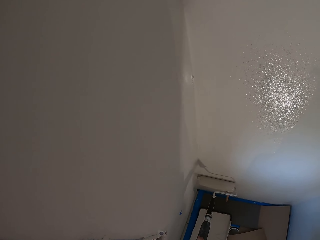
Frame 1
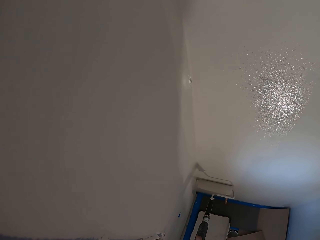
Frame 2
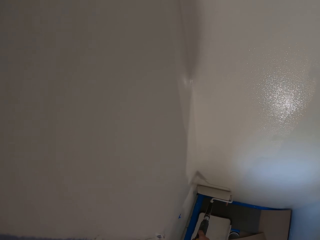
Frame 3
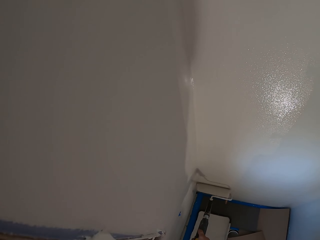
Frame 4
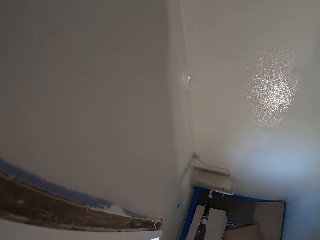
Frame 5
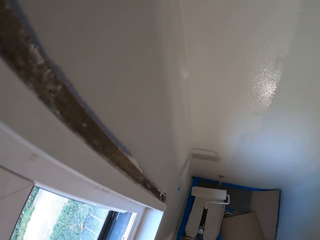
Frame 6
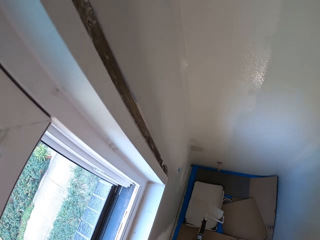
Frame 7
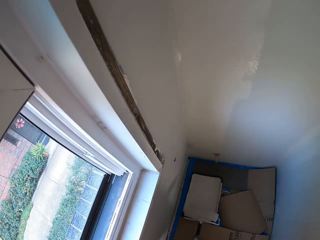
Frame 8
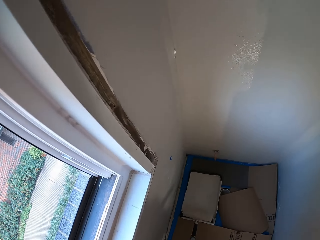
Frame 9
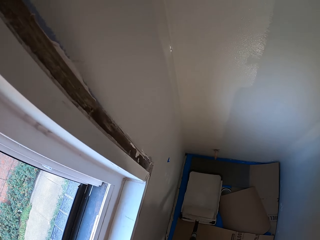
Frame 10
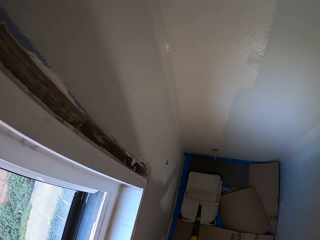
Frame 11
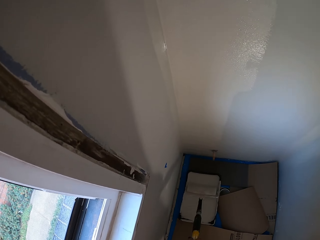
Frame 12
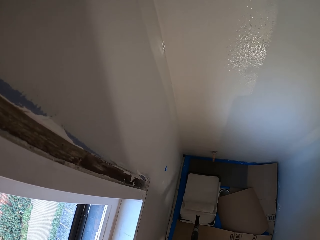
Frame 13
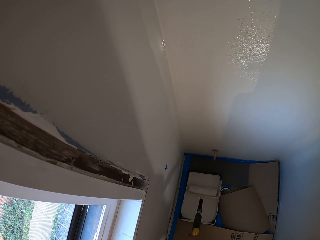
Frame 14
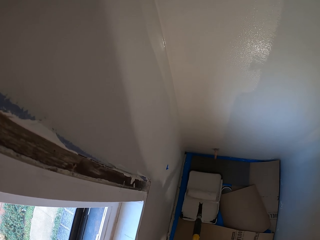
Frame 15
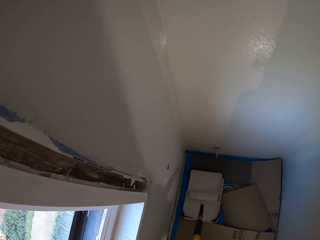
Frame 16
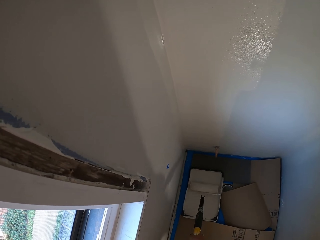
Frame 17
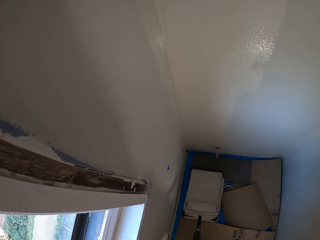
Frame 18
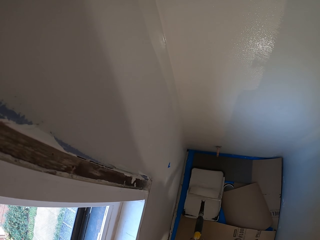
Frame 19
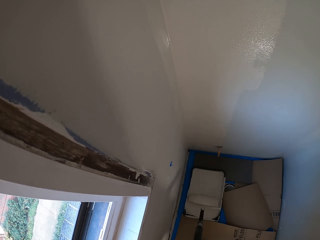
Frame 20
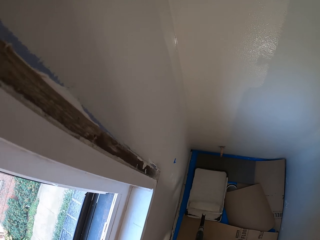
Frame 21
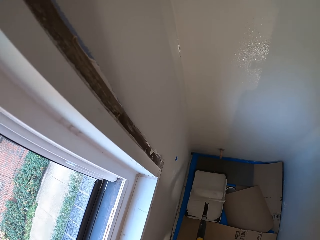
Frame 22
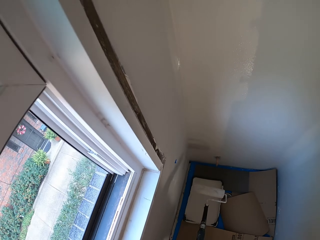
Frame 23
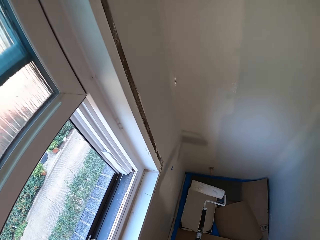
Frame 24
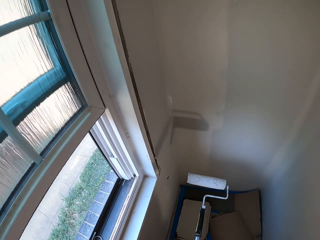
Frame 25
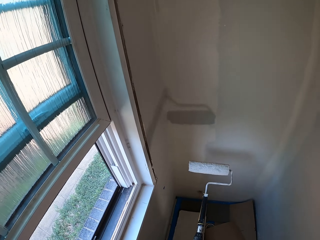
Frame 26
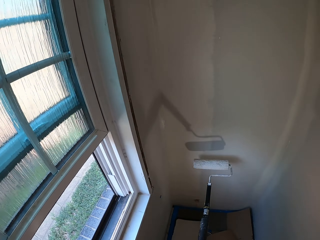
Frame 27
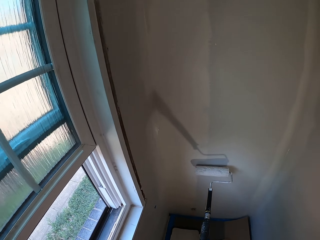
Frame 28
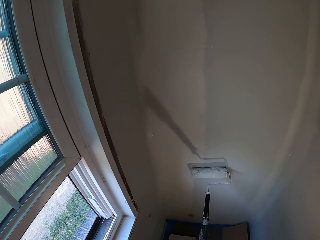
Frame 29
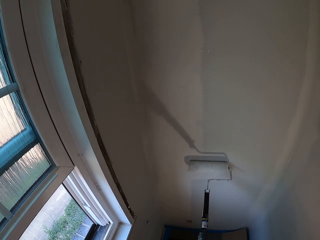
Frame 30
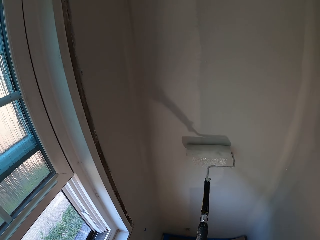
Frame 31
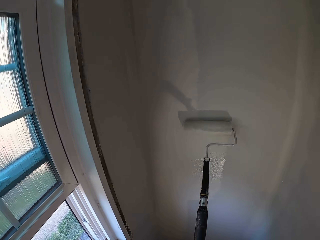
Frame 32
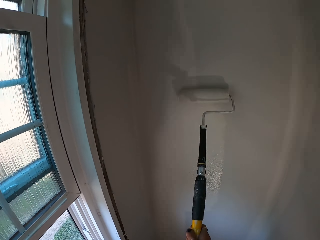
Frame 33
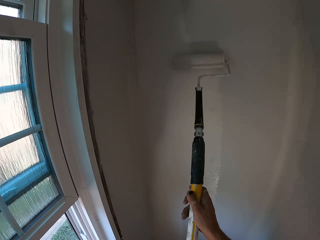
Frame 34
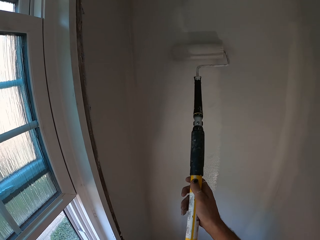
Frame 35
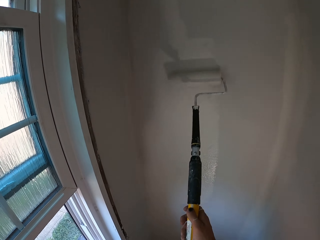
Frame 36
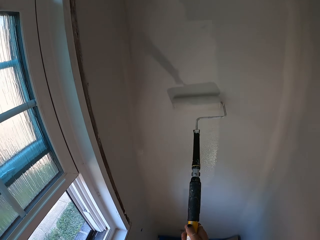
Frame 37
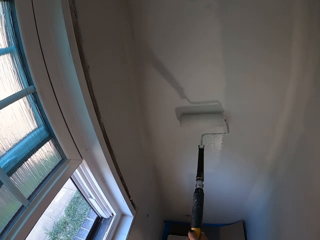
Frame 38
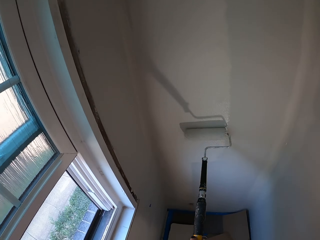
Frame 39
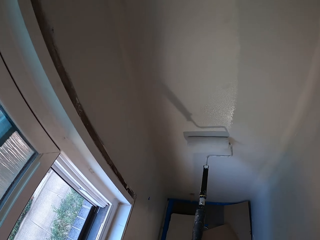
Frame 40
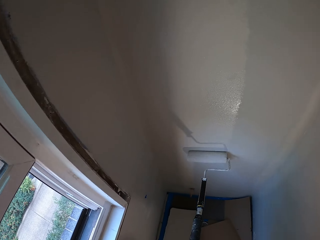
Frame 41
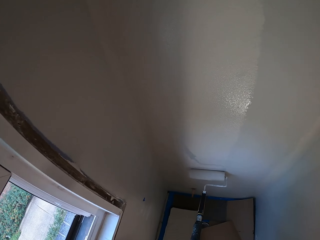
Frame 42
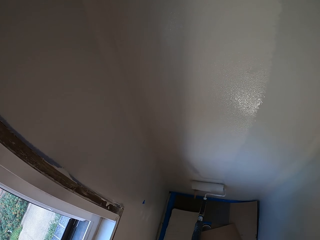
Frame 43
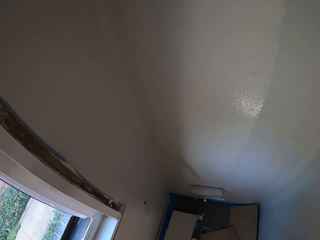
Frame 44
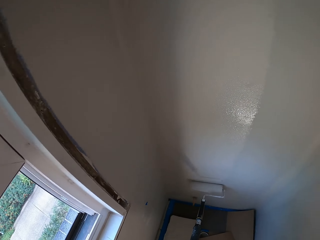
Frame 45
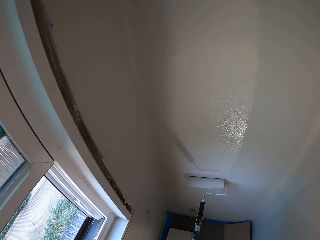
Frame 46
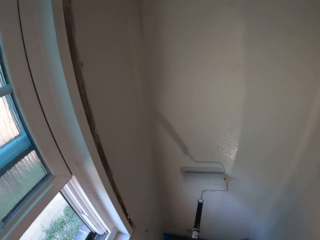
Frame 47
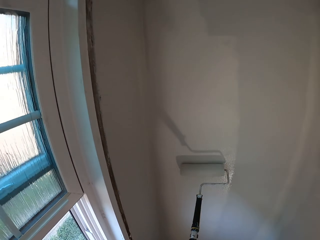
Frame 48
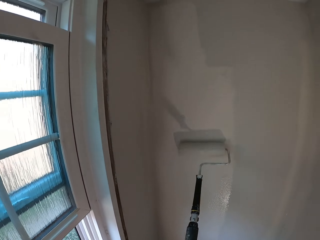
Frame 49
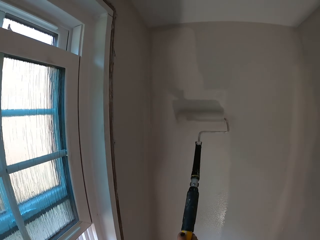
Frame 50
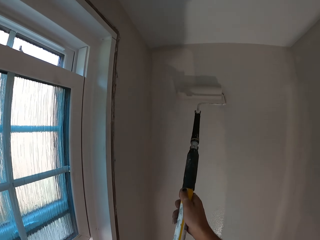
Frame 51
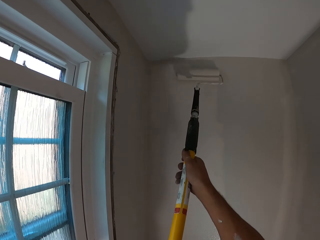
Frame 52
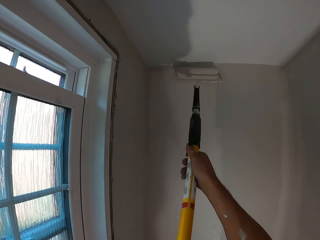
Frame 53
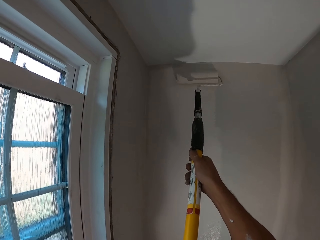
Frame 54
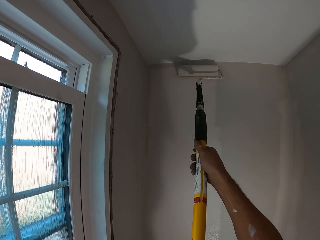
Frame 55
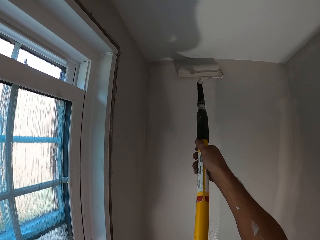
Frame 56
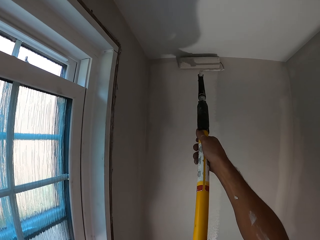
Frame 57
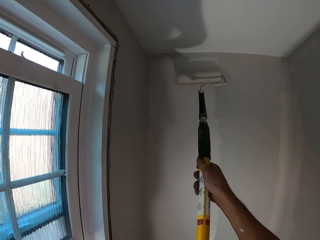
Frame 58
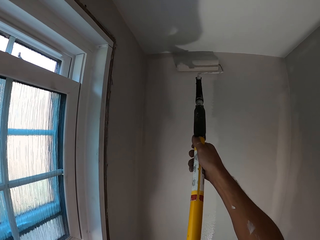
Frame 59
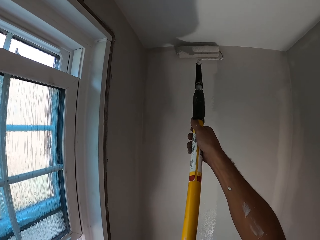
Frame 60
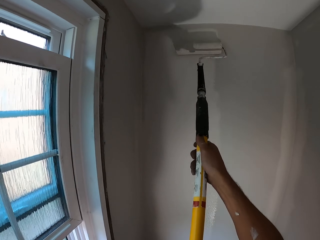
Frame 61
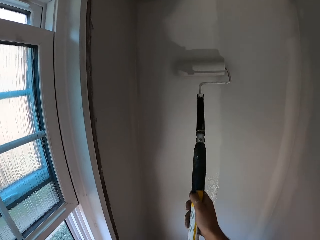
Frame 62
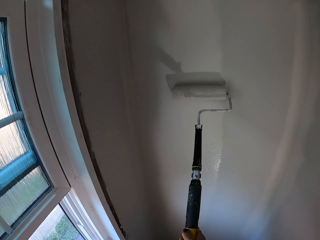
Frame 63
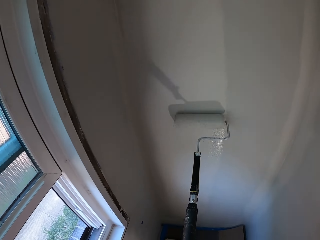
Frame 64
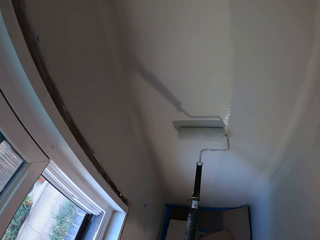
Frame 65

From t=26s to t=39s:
The camera wearer rolls a roller paint brush in a paint bucket. They paint a wall using the roller paint brush.

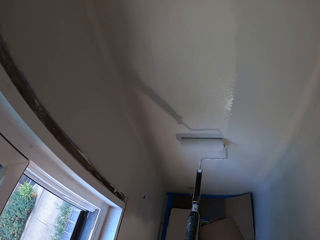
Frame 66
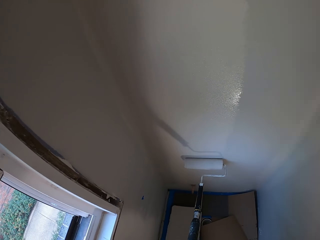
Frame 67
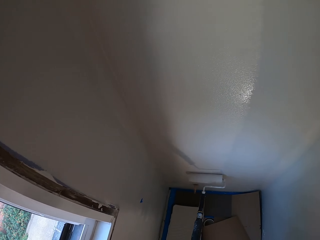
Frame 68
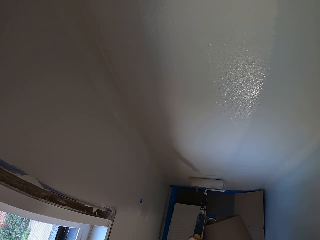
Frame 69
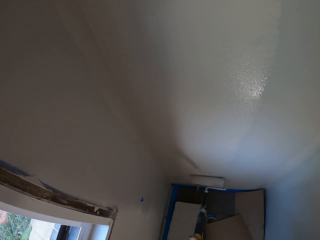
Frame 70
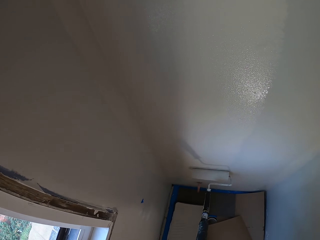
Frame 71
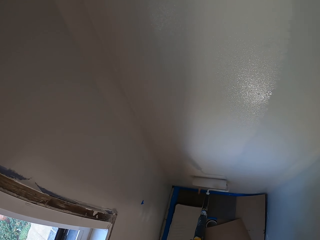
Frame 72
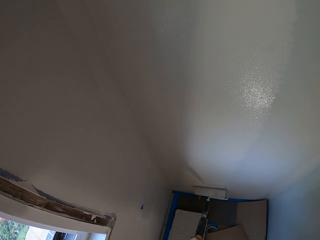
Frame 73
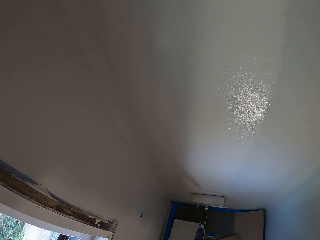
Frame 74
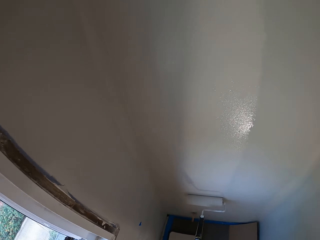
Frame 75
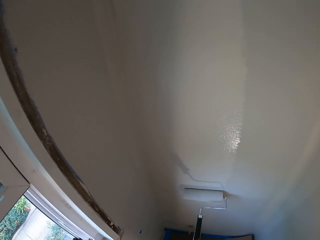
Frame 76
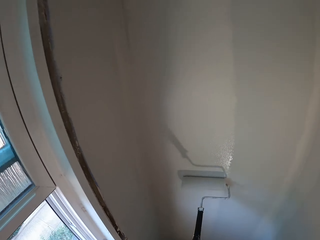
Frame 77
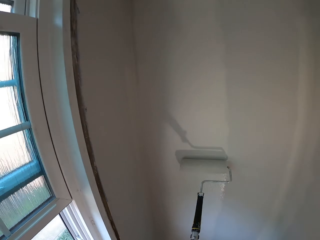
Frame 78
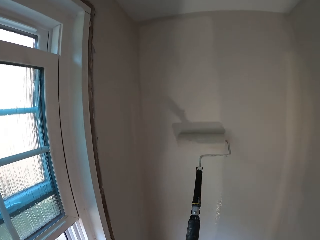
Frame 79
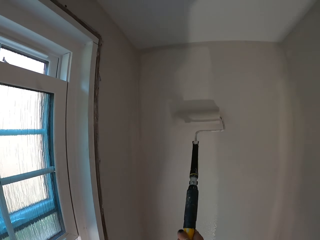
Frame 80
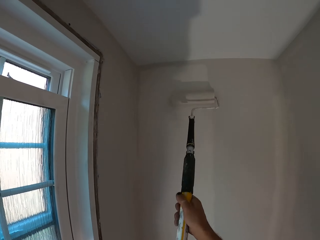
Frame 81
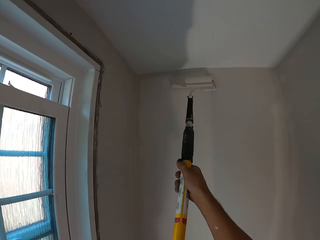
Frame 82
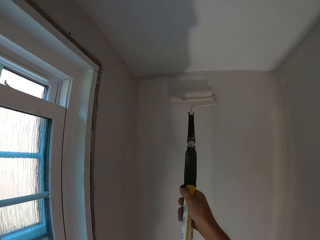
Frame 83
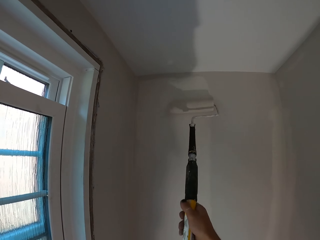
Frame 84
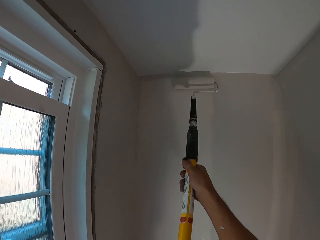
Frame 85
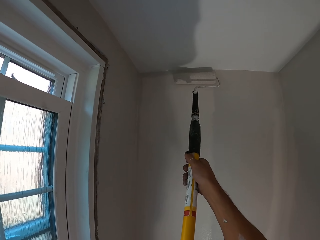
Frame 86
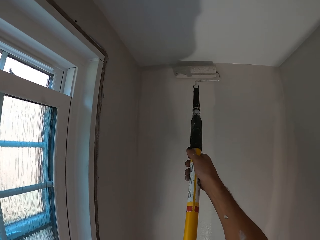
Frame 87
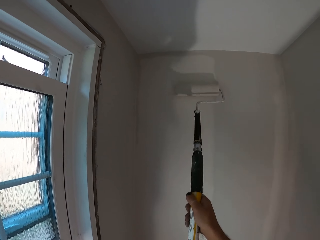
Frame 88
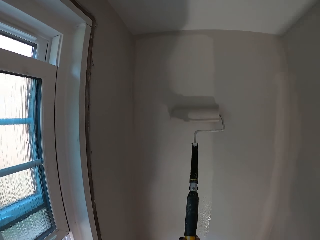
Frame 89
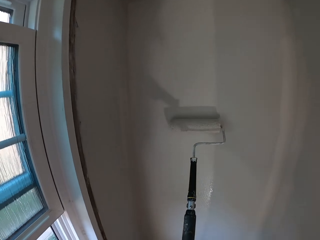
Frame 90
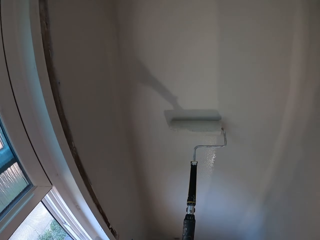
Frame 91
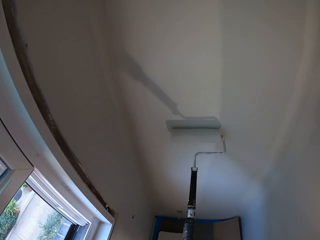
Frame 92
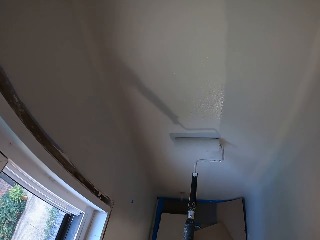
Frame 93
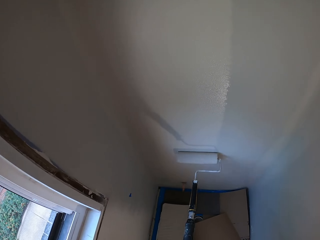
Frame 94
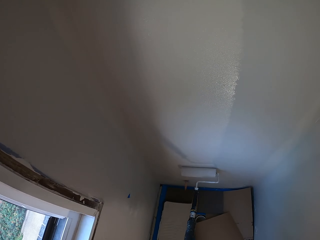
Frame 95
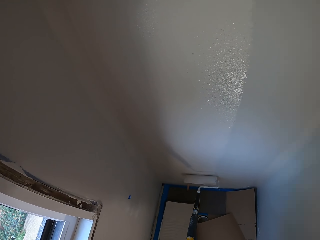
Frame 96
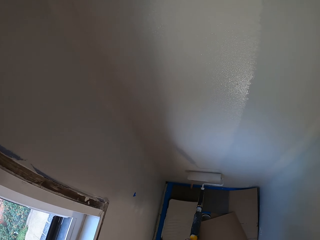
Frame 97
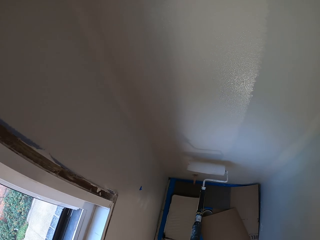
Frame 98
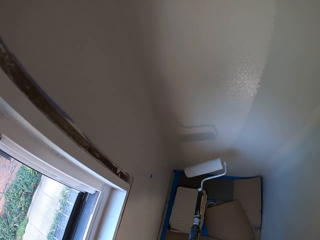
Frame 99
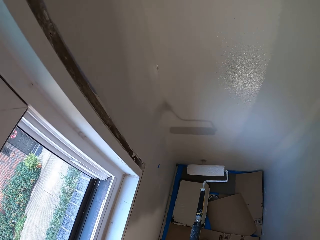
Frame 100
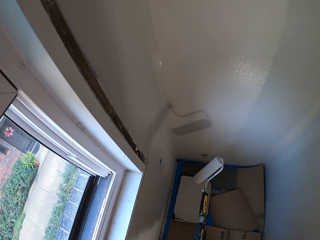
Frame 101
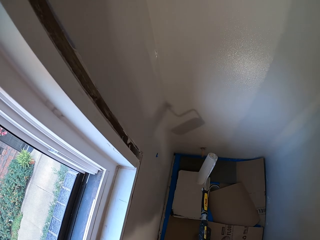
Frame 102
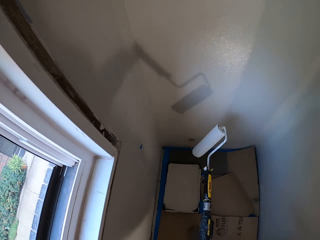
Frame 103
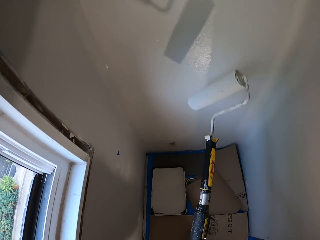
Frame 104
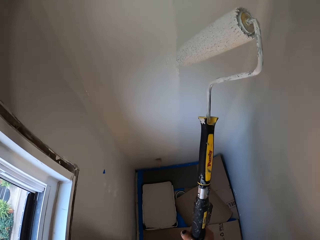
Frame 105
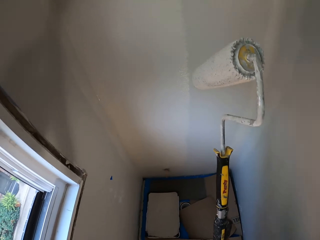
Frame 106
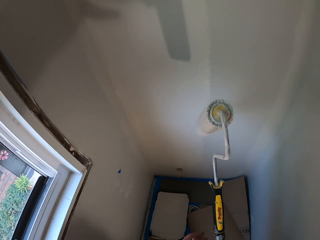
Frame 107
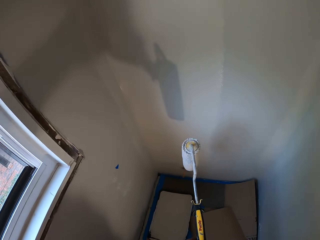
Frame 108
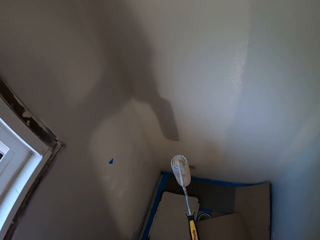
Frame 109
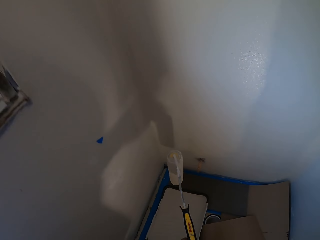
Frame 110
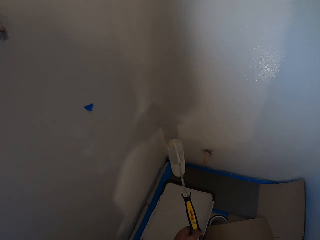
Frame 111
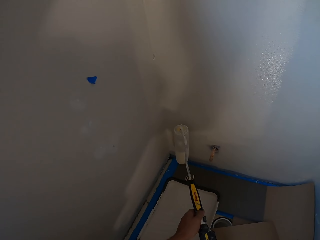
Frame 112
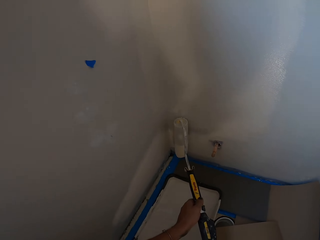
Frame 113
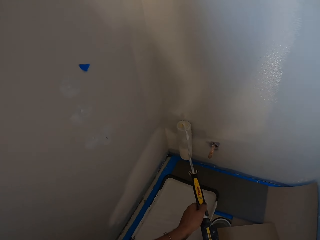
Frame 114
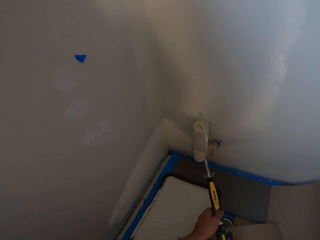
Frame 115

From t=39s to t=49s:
The camera wearer turns over a roller paint brush. They paint a wall using the roller paint brush.
